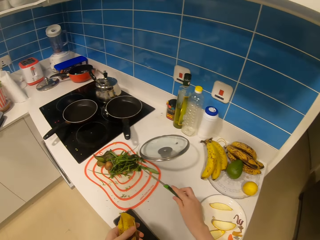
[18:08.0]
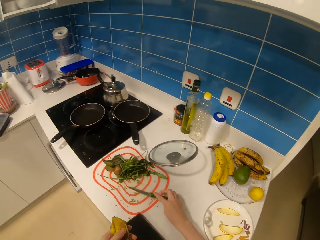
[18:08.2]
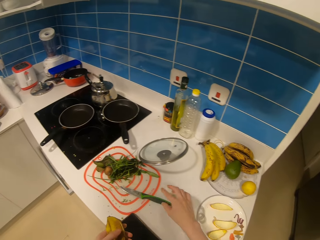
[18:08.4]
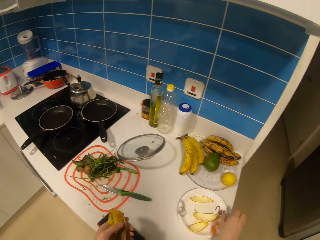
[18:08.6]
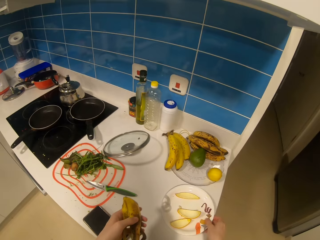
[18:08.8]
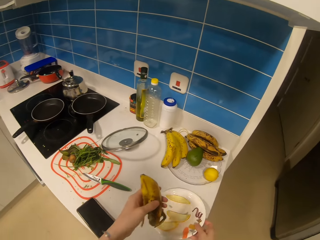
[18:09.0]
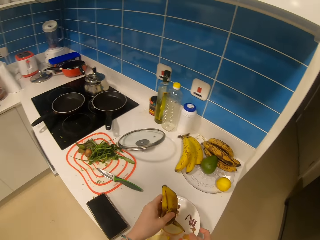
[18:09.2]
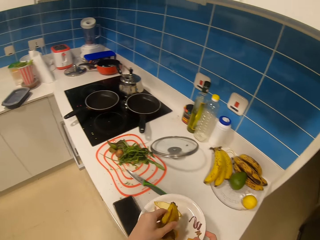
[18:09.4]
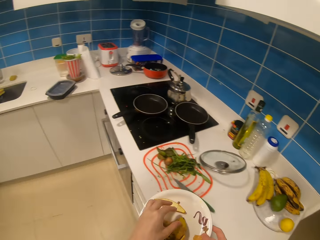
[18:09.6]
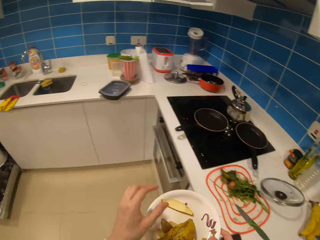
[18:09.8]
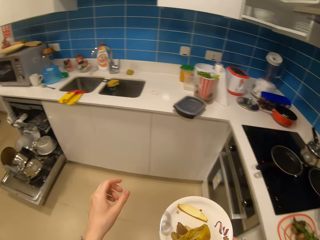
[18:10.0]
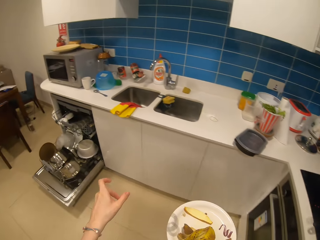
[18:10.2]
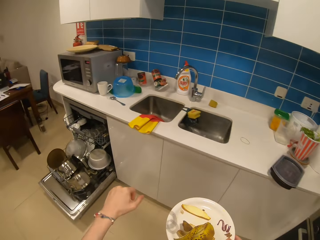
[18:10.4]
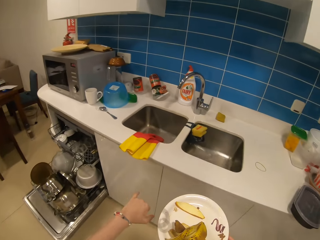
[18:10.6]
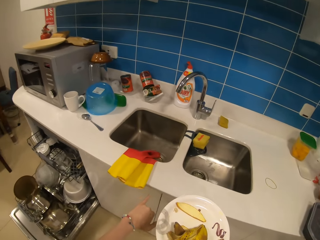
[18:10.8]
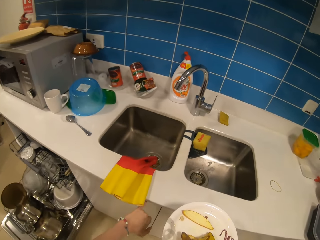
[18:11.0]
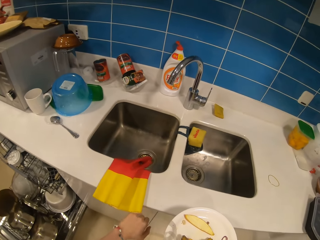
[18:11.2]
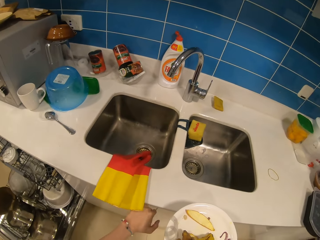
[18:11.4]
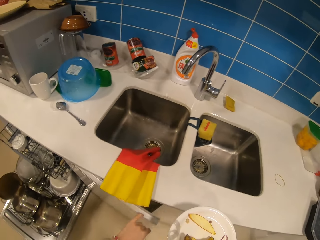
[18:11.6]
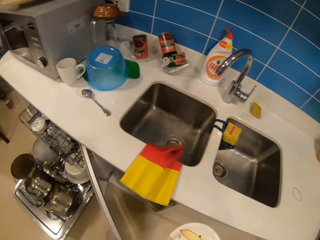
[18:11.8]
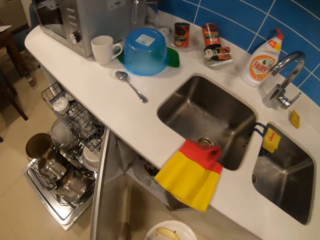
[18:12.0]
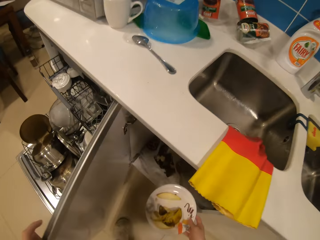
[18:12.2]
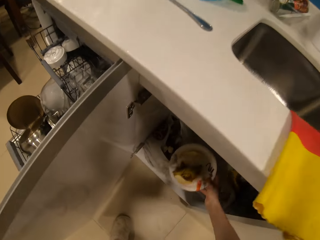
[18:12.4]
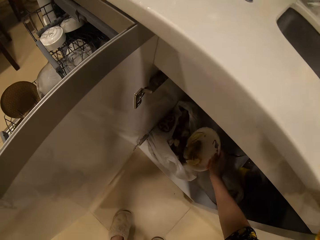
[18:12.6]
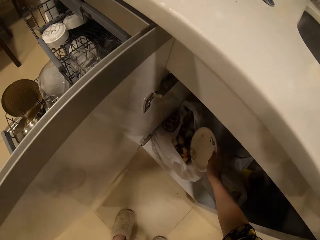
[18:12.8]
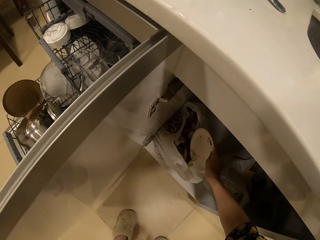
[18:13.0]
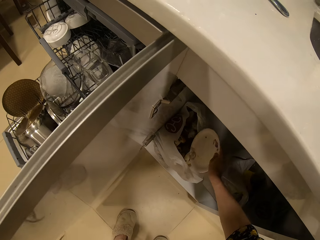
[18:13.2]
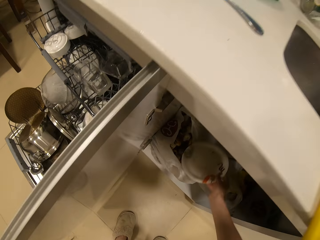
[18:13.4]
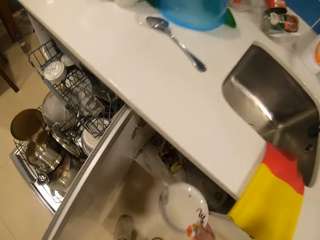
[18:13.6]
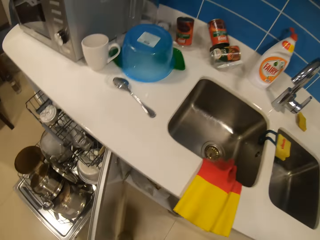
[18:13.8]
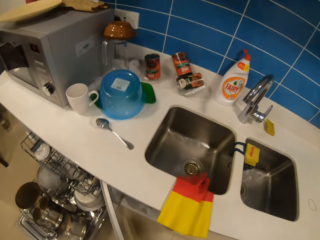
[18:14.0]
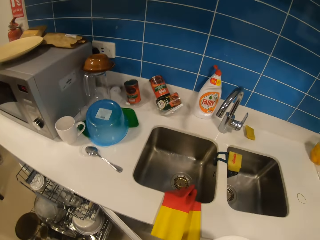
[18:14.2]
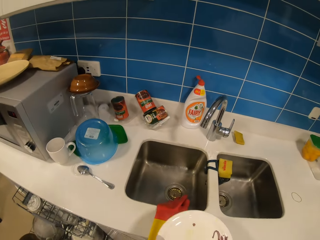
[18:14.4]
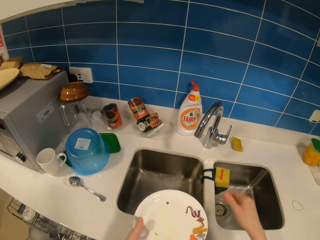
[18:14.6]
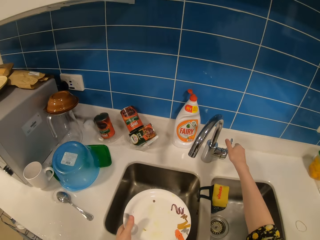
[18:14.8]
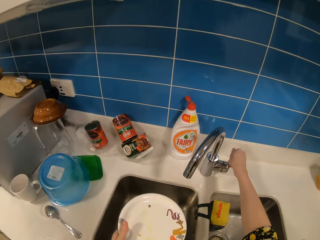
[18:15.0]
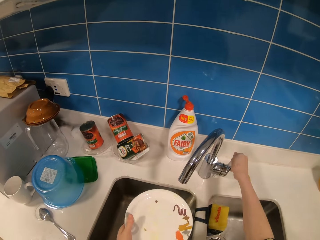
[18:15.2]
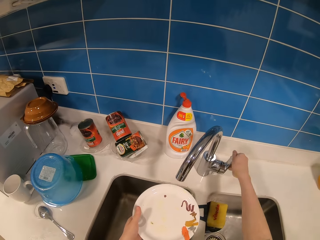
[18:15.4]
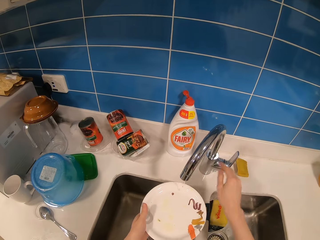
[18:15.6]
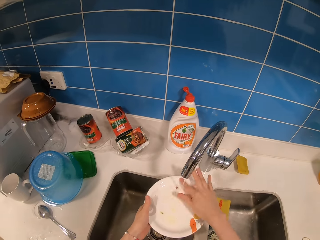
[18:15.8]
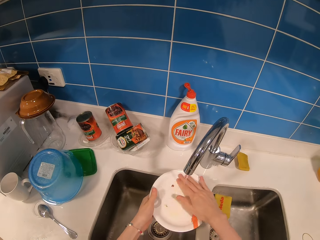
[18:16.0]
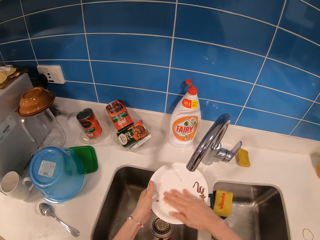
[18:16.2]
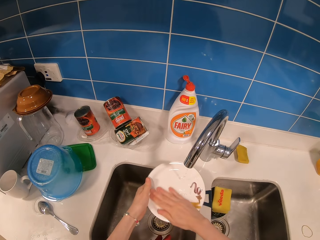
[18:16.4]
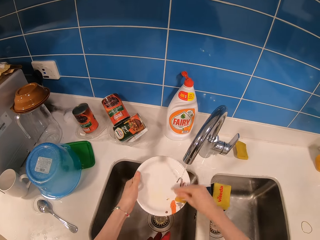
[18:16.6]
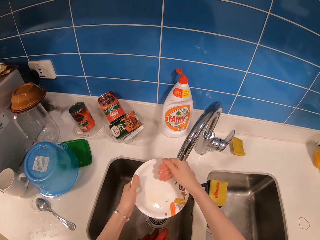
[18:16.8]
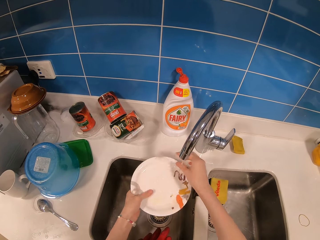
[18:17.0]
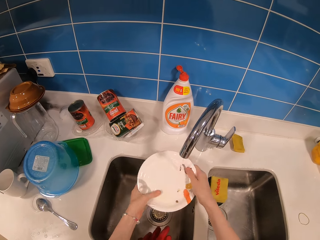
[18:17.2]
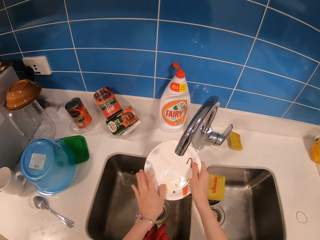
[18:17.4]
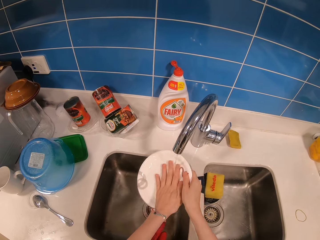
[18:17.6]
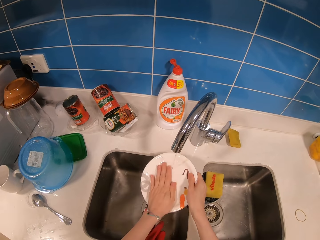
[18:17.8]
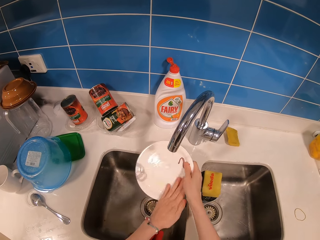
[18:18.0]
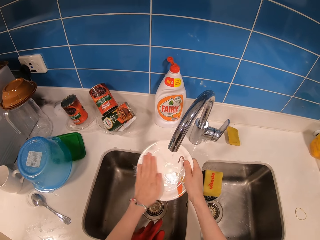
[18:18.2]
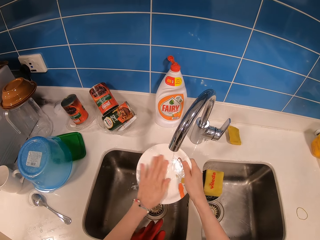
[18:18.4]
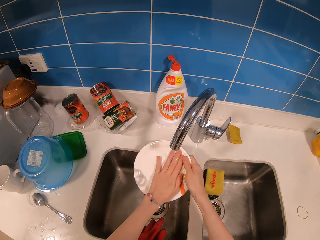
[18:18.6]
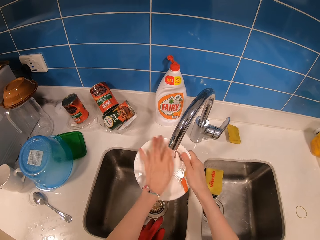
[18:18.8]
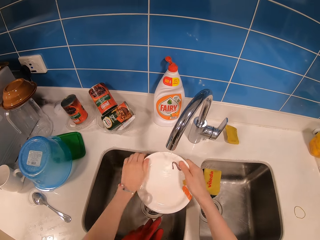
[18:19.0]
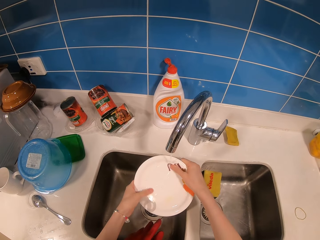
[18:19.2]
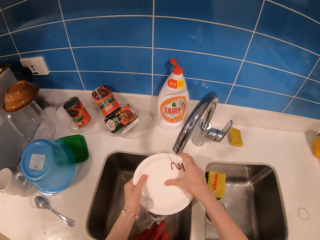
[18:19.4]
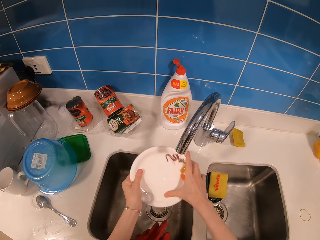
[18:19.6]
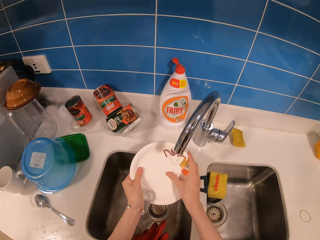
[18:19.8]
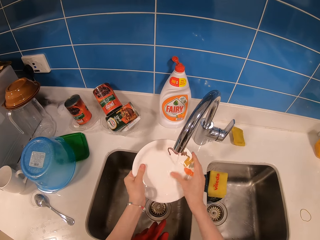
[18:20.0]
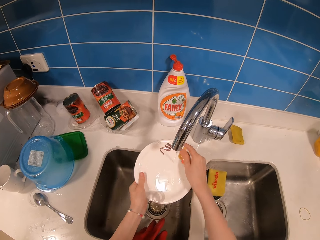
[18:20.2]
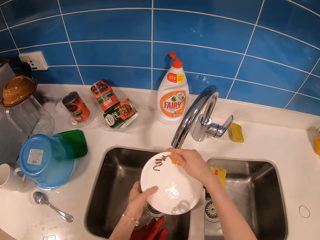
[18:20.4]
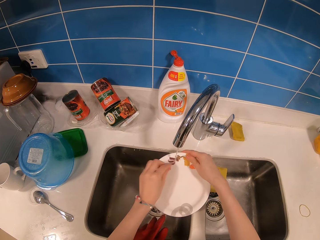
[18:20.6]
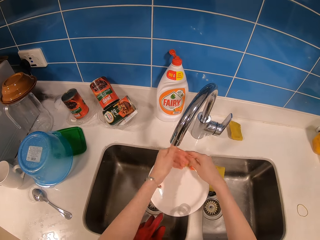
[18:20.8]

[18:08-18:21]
The camera wearer picks up a knife. They put the banana on the surface. They place the knife on the counter. They pick up a plate. They drop the banana peels on the plate. They open a cabinet below the sink. They place the banana peels in the dustbin. They close the cabinet. They turn on the tap. They rinse the plate.

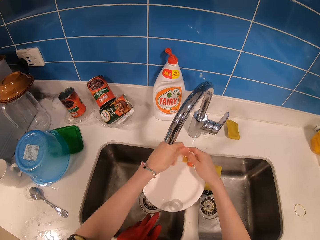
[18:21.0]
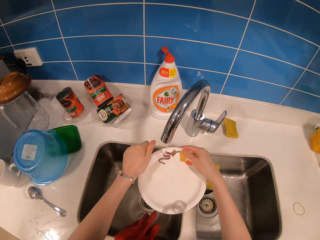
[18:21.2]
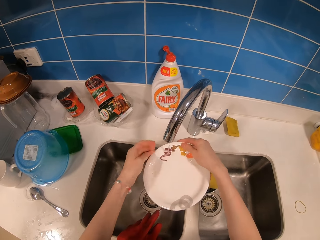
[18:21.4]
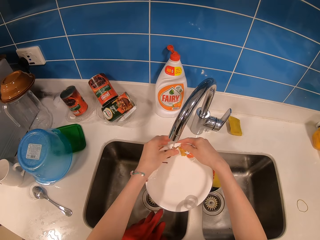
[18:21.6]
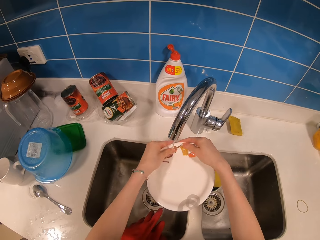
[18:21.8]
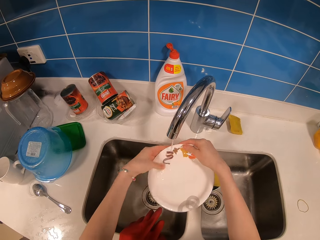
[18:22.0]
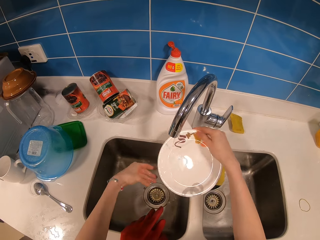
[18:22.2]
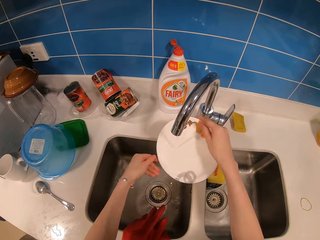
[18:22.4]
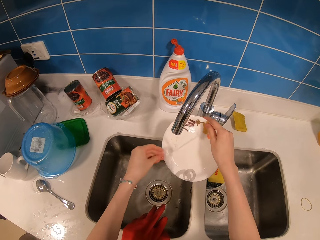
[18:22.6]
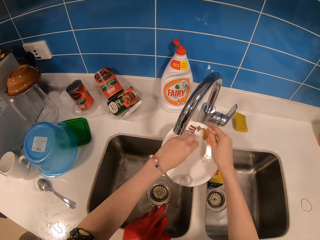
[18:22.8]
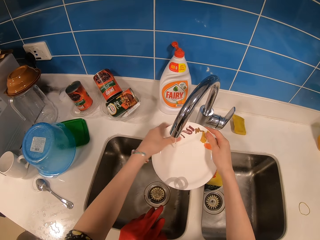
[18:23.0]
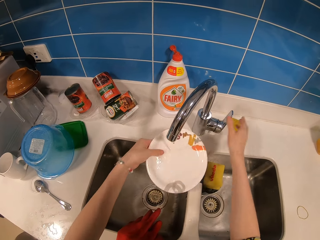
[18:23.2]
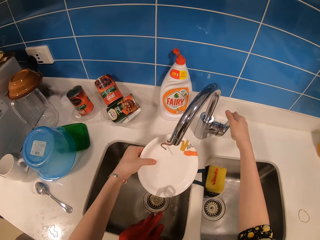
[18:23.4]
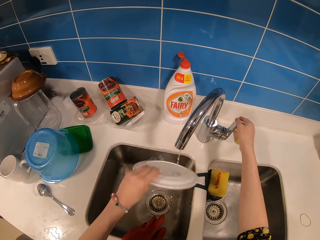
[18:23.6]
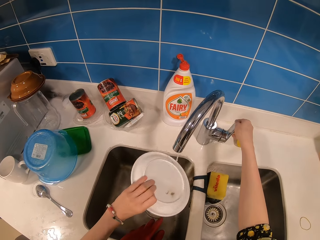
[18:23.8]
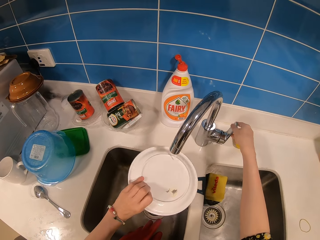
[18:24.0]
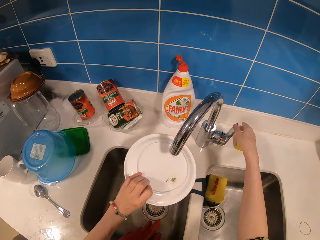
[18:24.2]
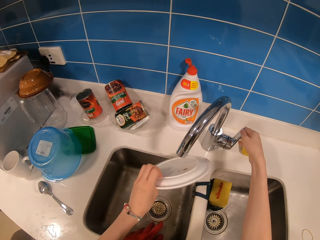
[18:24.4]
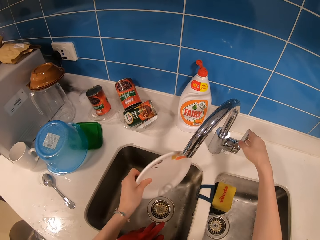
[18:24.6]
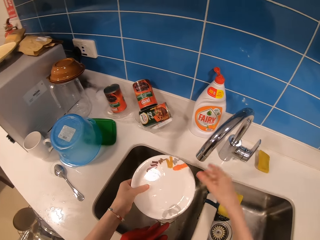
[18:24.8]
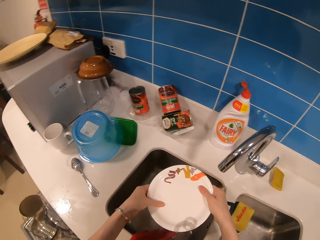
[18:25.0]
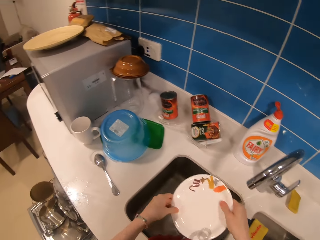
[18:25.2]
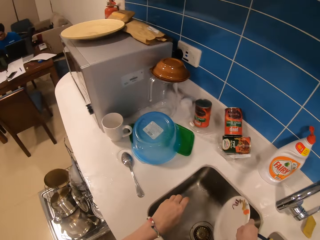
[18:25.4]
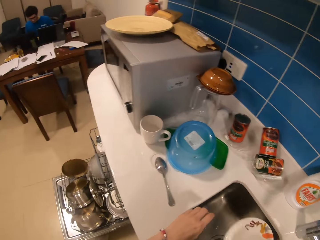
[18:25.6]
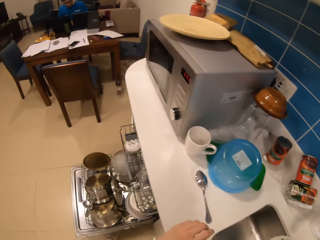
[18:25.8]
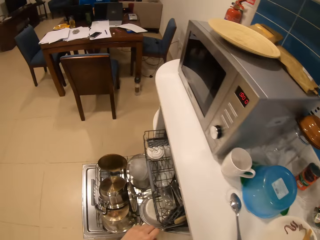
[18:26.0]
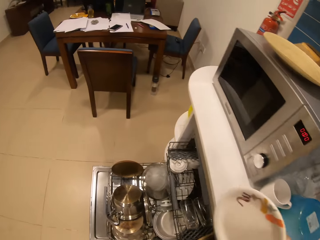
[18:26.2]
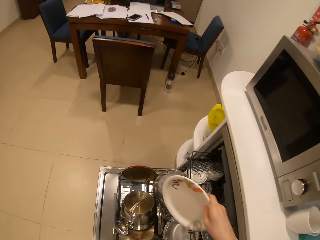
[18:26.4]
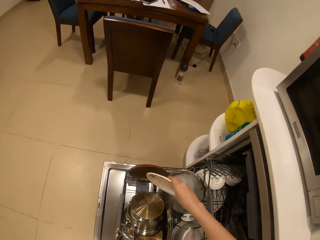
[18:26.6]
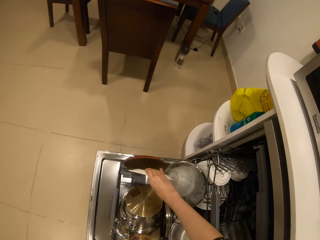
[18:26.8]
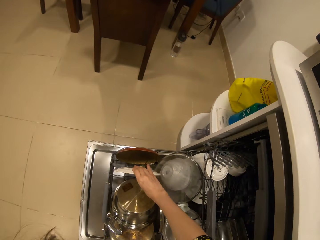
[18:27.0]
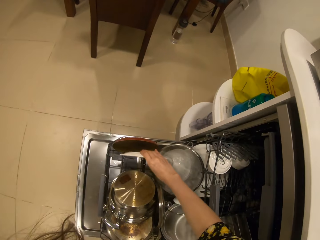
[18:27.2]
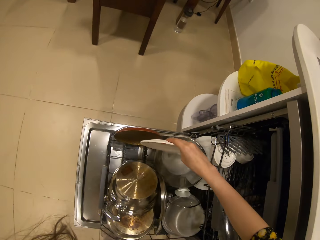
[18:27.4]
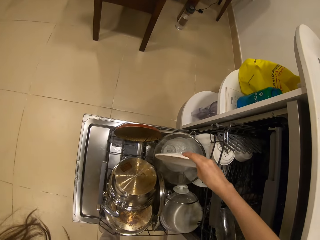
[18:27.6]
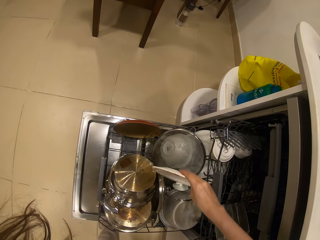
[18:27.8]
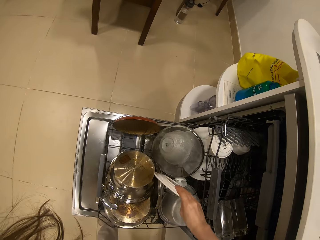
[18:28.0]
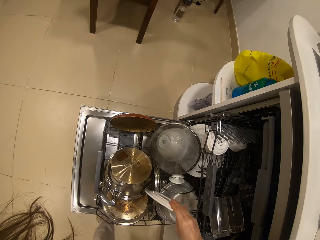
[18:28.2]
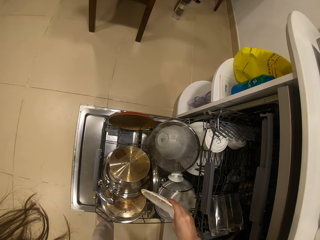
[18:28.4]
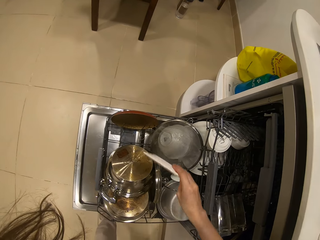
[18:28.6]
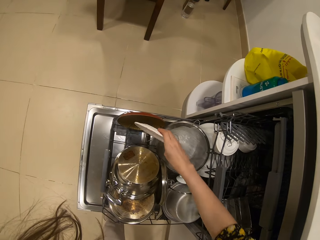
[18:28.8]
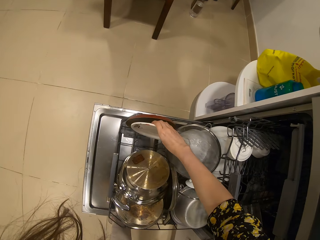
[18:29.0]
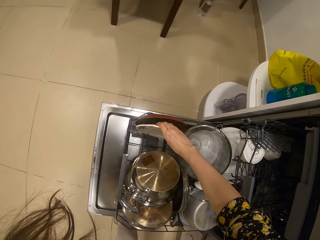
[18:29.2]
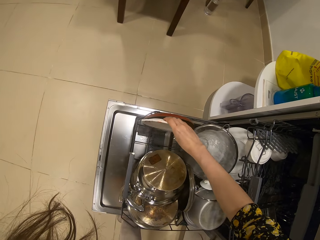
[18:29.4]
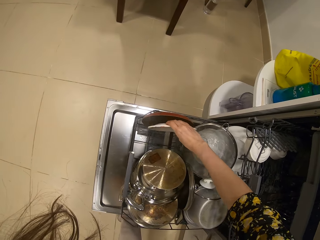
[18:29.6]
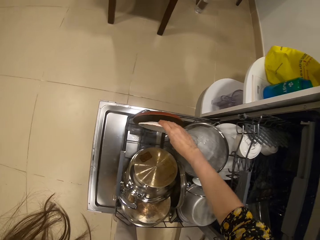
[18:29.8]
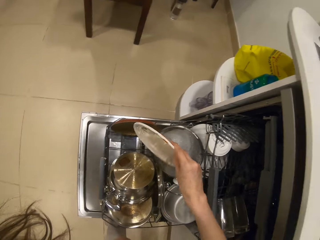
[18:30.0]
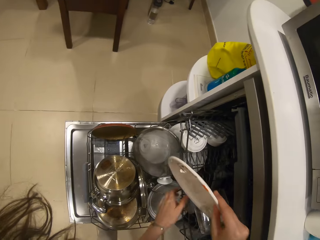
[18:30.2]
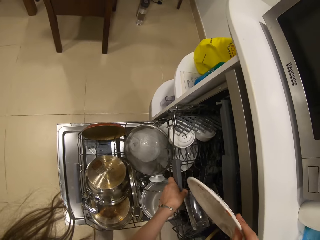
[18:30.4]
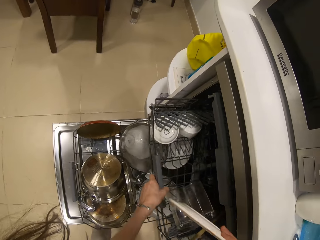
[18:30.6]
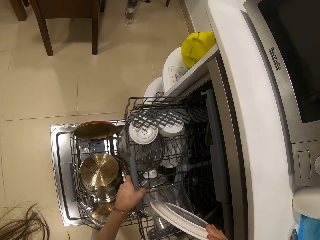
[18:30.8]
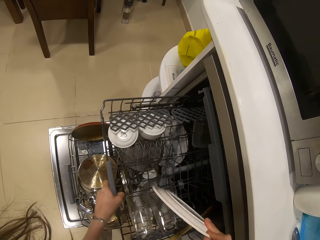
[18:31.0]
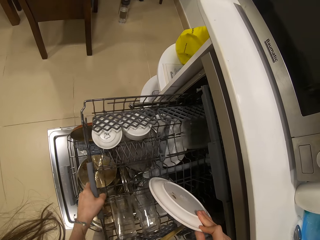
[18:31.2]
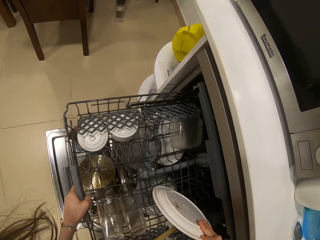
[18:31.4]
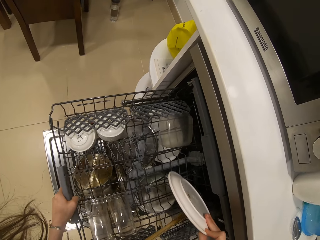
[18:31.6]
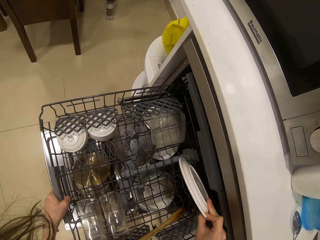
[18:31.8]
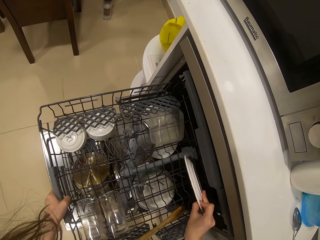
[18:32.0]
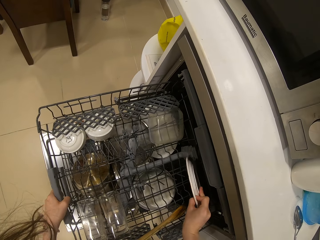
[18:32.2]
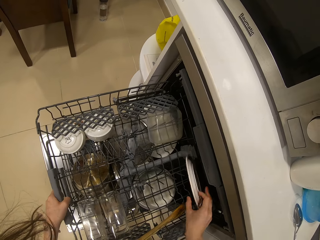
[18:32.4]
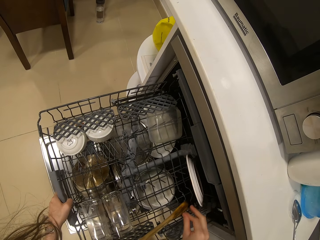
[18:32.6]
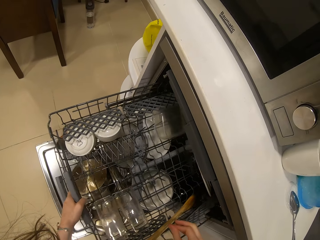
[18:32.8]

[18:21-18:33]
The camera wearer turns off the tap. They hold the plate. They put the plate on a rack. They move the plate around. They pull out a rack. They put the plate in the rack.
